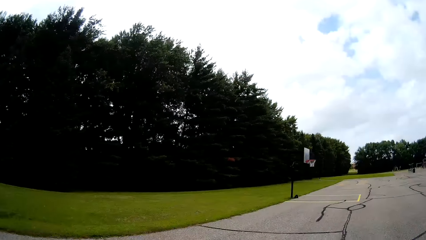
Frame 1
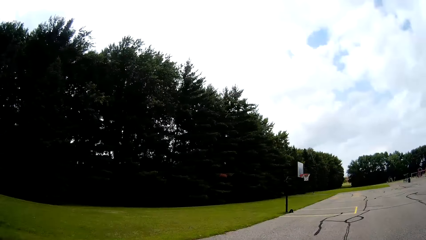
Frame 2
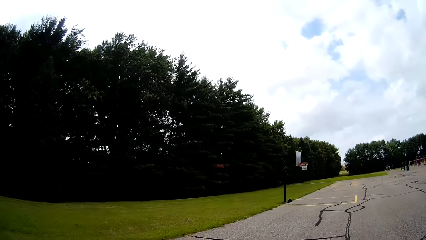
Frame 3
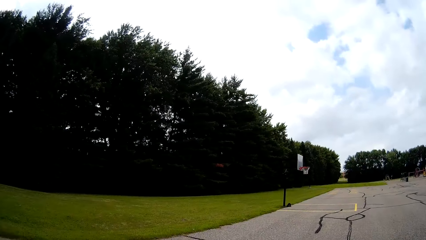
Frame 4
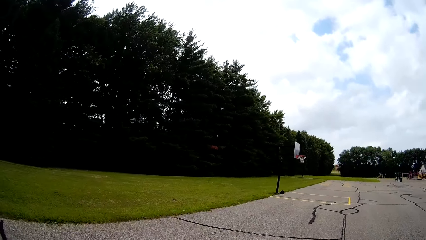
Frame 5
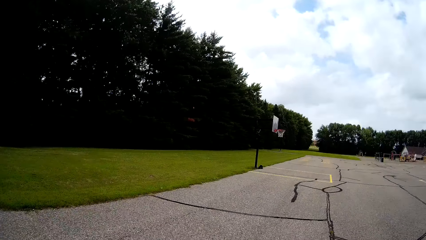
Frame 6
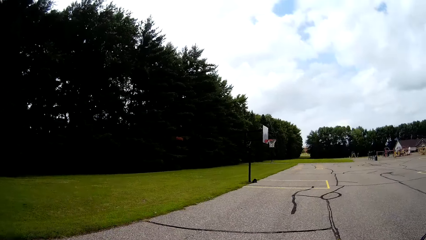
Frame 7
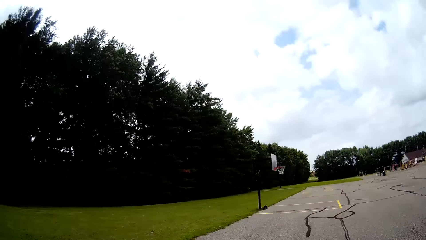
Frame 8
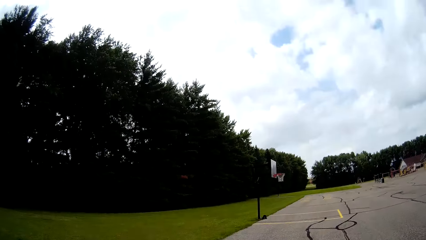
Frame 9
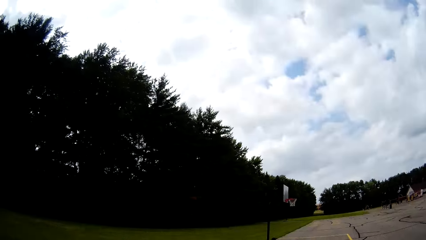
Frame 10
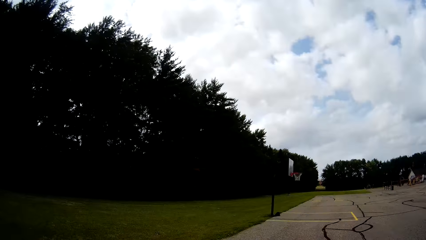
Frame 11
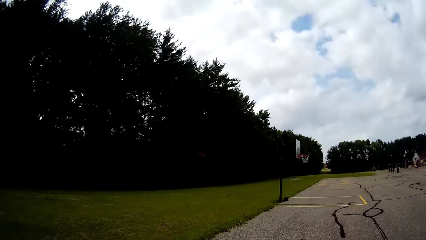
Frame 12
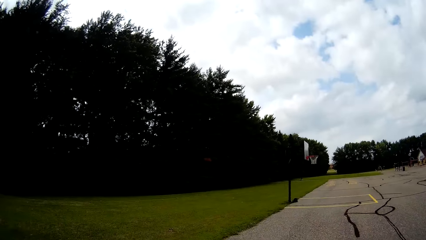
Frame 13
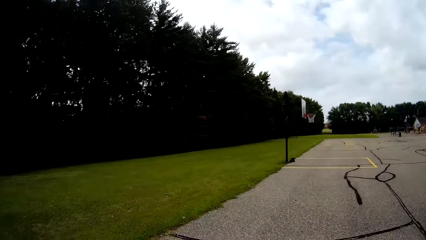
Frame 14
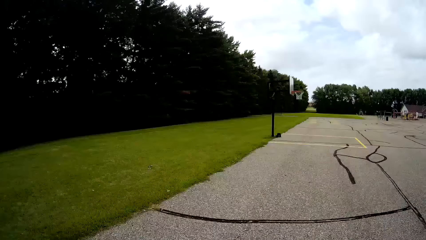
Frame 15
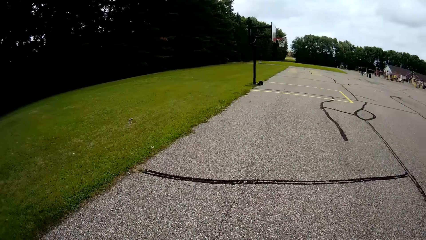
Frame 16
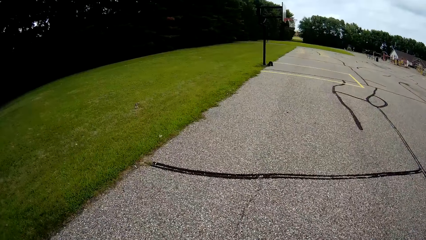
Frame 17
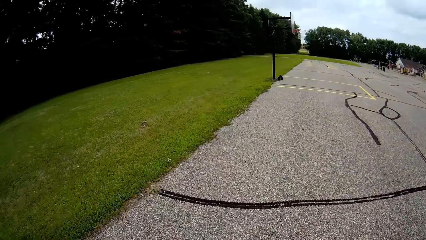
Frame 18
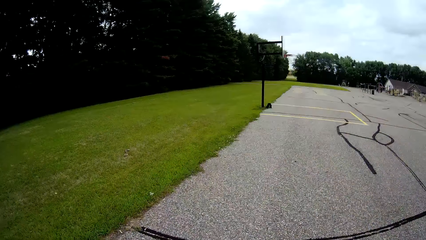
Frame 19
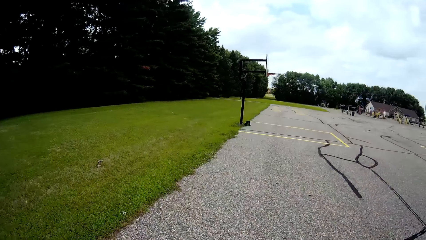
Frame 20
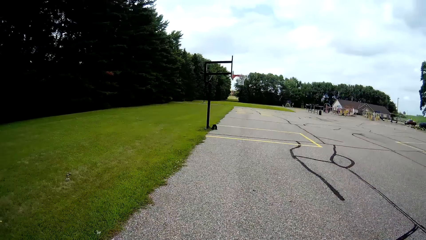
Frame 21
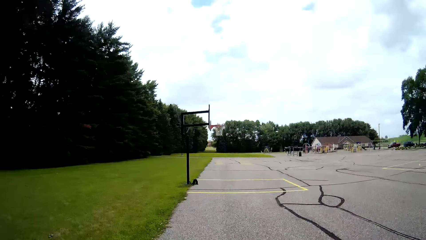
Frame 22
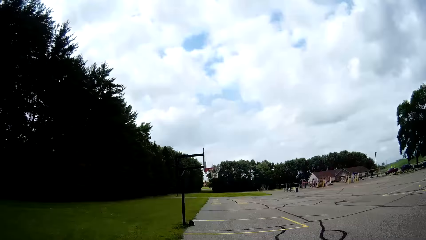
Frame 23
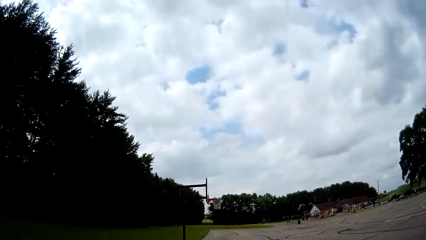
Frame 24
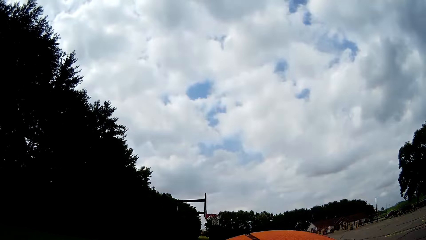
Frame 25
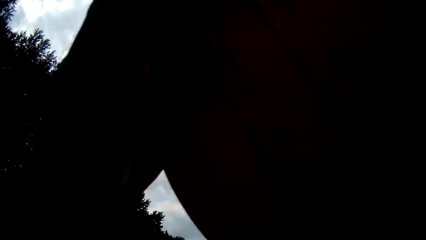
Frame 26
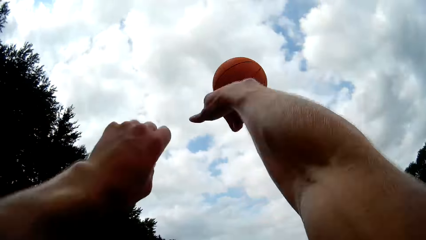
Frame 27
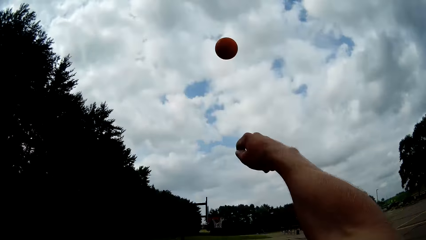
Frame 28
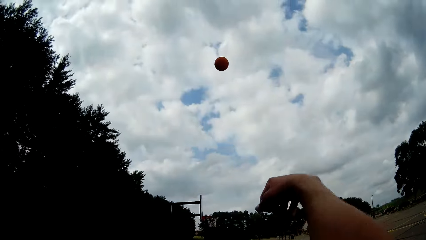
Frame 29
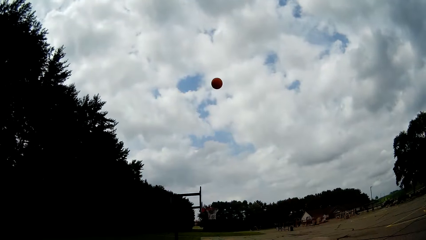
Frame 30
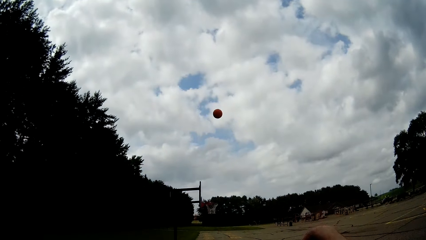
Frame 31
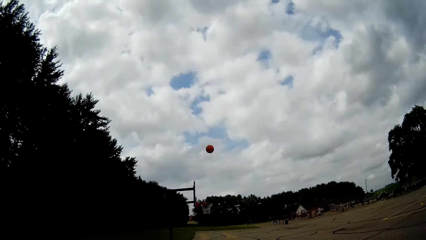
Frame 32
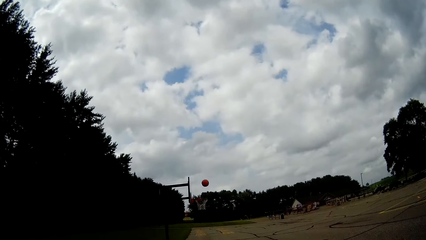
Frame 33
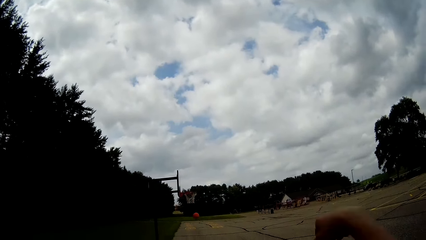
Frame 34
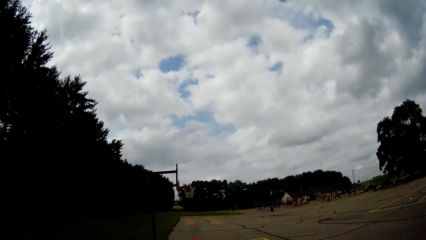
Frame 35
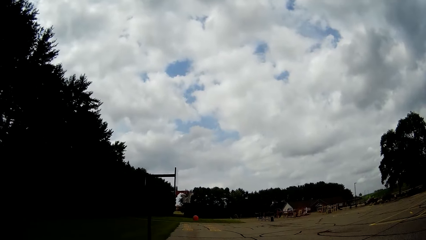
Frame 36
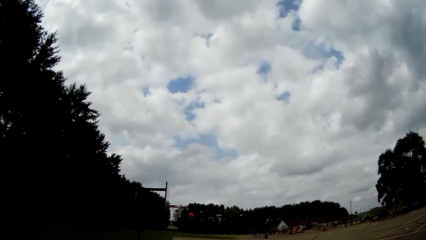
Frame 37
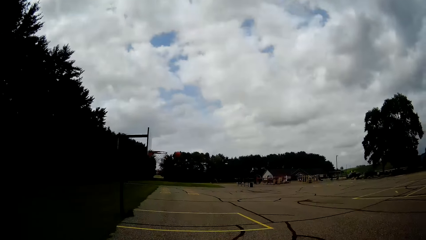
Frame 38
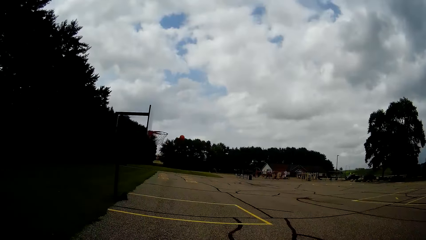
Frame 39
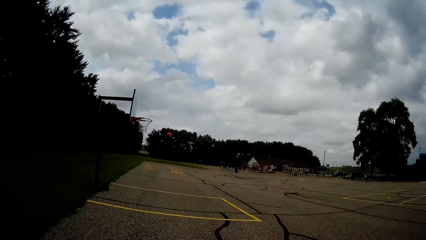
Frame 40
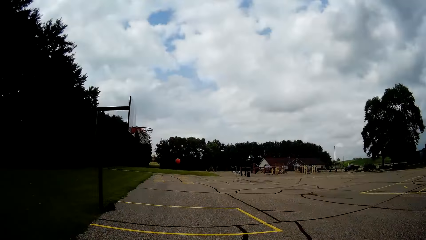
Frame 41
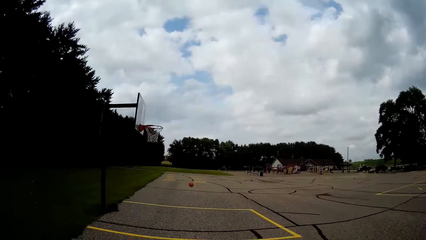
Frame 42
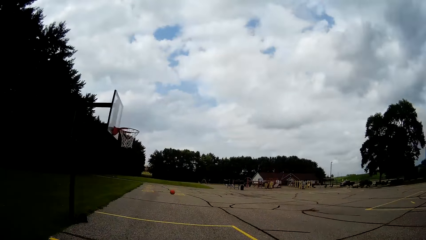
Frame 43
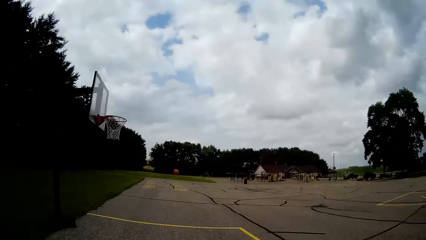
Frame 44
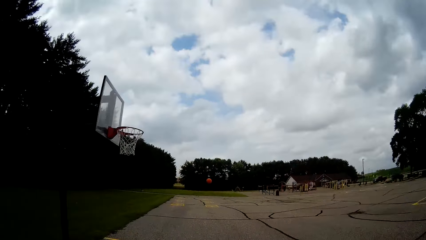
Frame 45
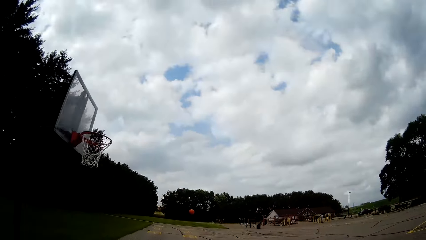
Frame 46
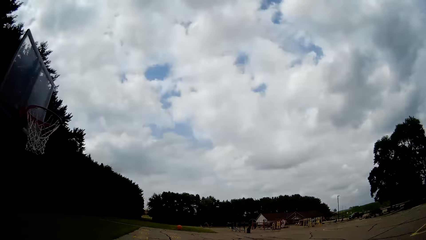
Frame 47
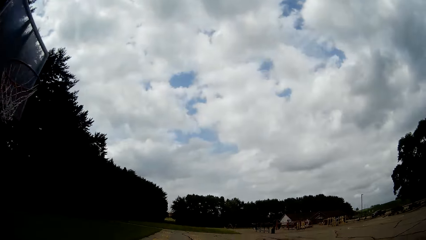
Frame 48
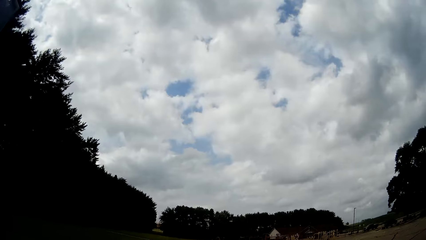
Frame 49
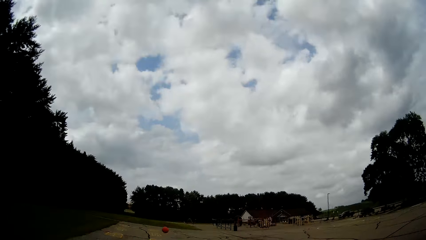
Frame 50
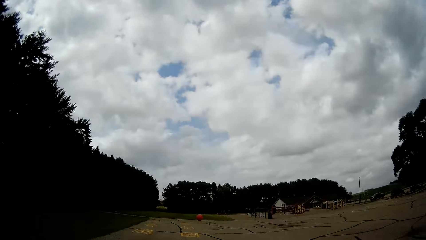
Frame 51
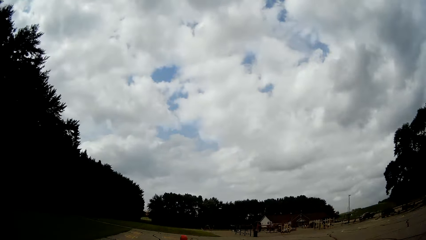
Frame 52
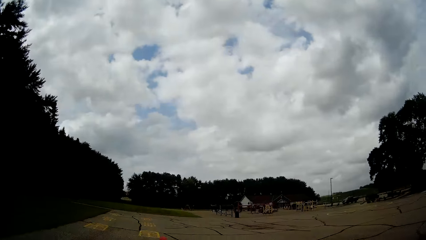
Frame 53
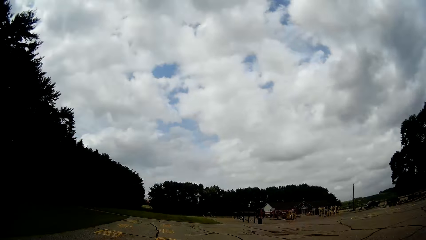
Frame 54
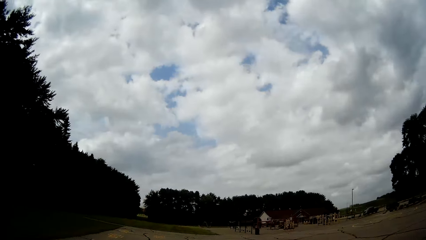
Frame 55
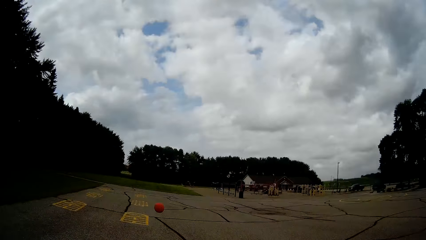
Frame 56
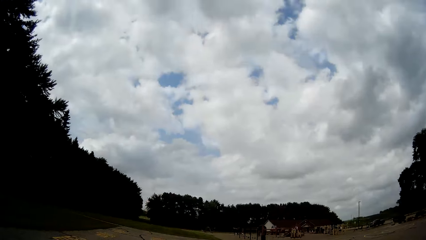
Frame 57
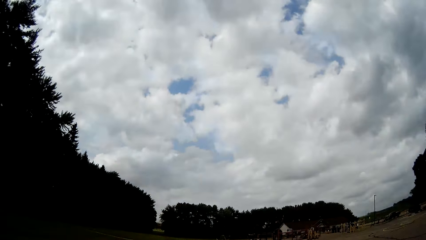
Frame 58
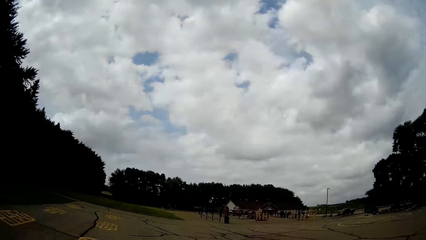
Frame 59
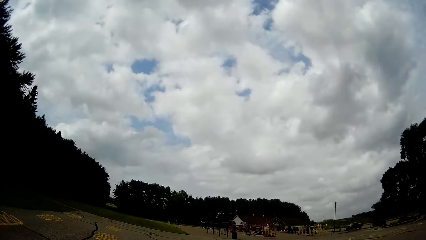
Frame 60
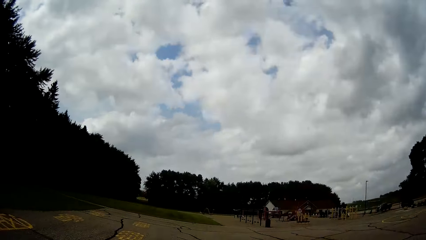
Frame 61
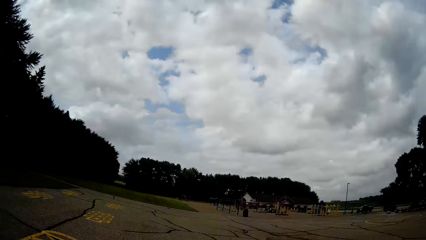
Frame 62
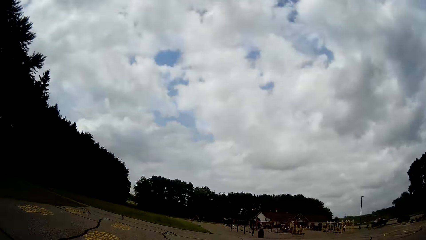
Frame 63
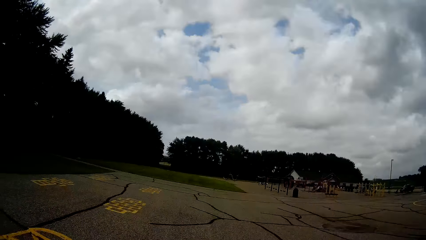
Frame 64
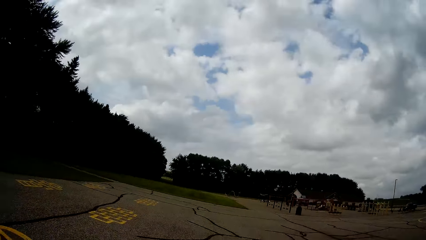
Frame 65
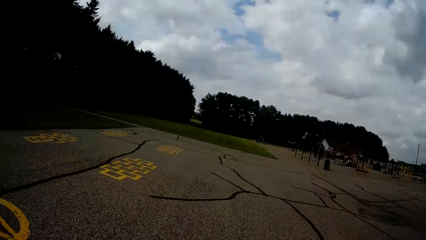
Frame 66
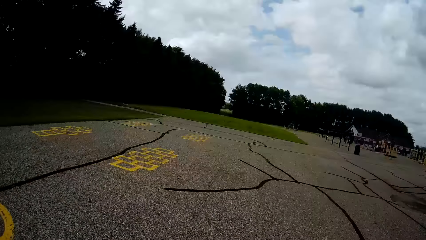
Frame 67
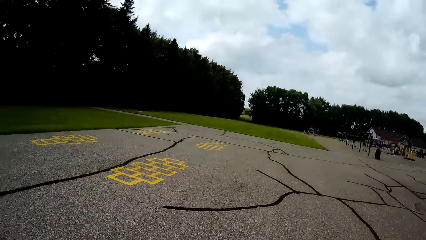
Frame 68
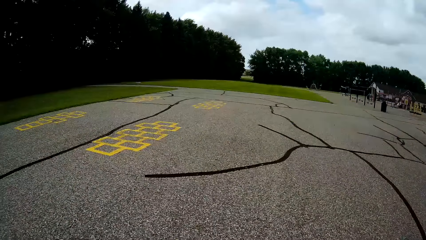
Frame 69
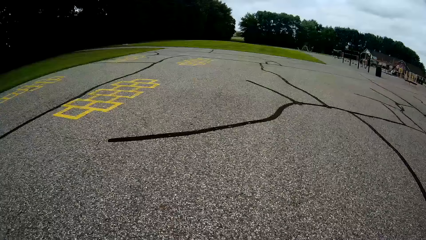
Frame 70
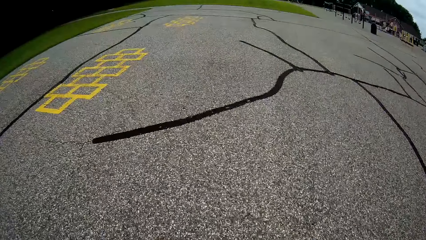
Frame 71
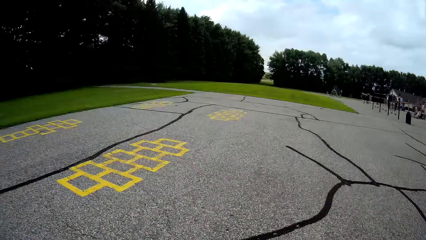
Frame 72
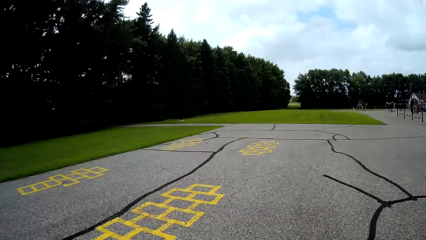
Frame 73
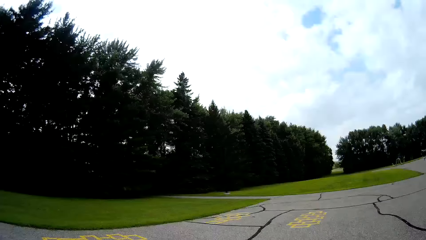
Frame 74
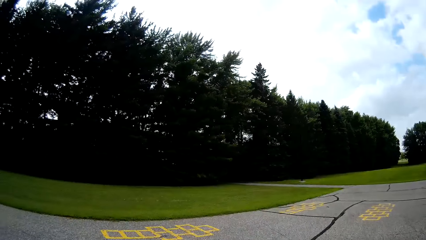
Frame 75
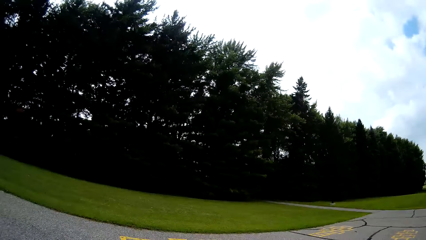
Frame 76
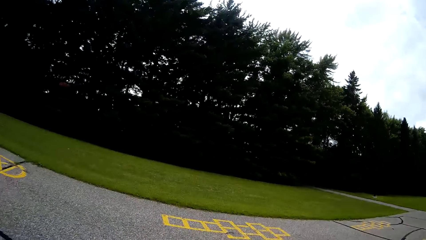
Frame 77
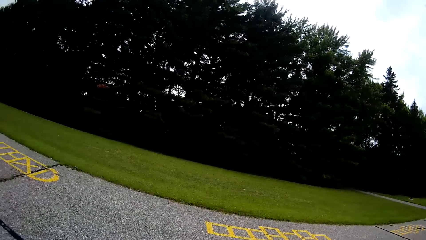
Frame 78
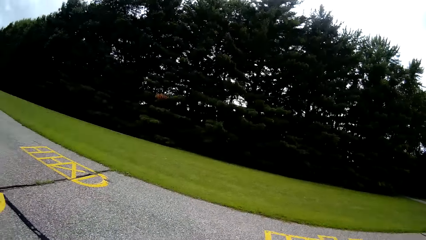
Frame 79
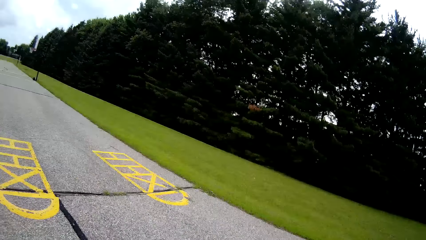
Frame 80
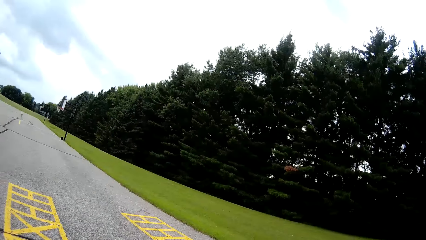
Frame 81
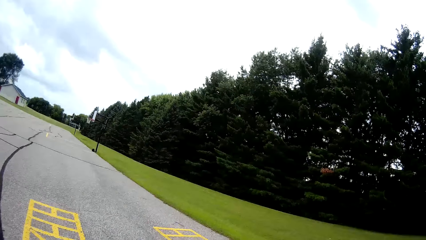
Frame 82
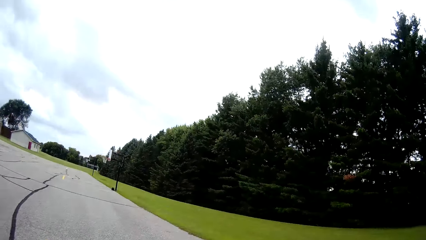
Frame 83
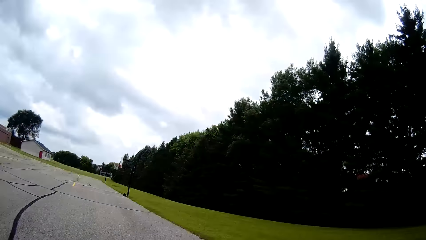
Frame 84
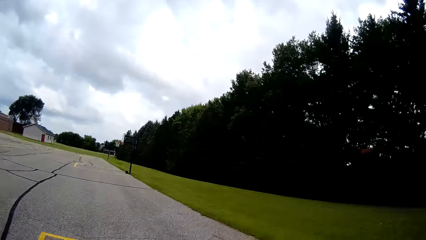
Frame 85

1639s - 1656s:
The camera wearer bounces the ball on the ground. He throws the basketball with his two hands towards a basketball net. He runs after the ball. He picks up the basketball from the ground with his two hands.
